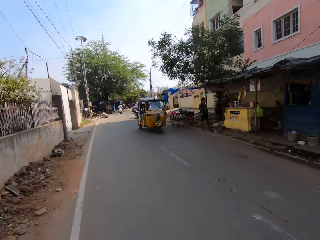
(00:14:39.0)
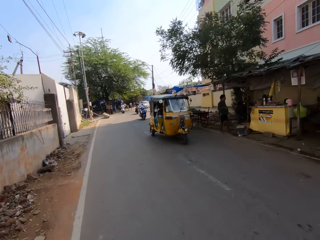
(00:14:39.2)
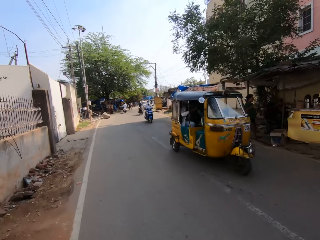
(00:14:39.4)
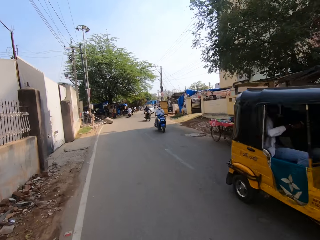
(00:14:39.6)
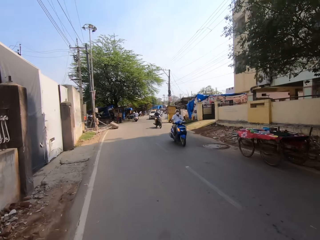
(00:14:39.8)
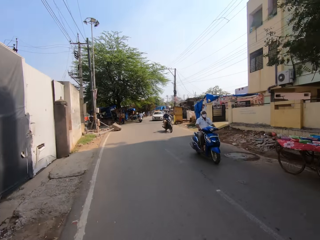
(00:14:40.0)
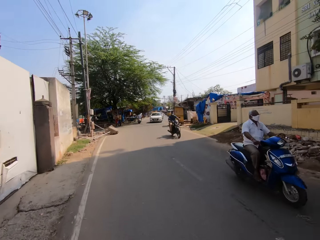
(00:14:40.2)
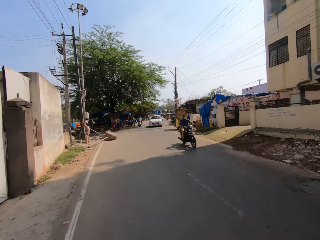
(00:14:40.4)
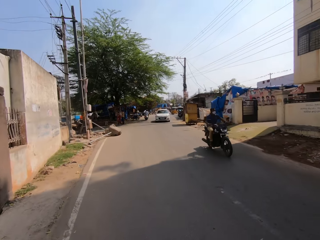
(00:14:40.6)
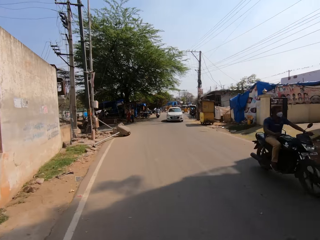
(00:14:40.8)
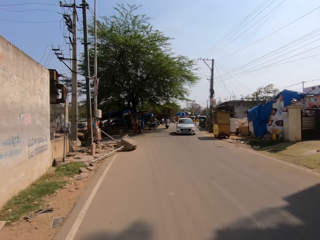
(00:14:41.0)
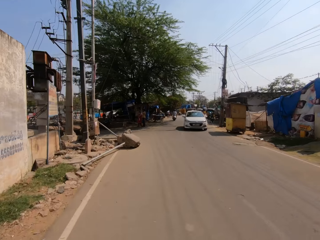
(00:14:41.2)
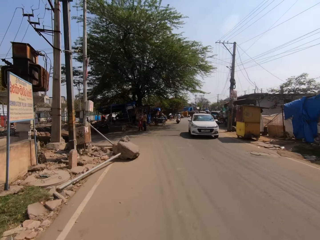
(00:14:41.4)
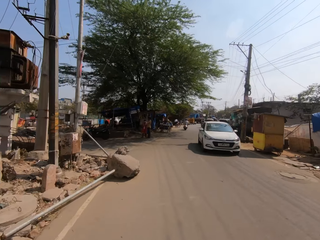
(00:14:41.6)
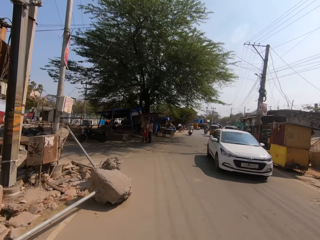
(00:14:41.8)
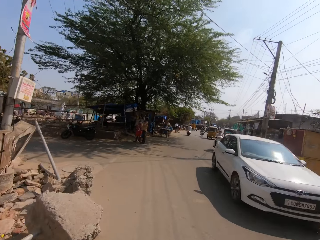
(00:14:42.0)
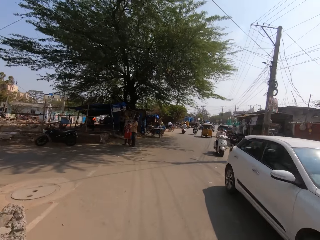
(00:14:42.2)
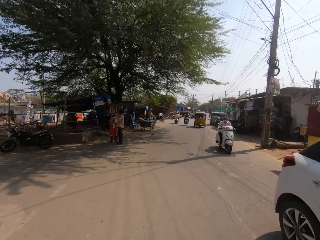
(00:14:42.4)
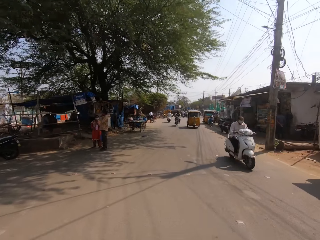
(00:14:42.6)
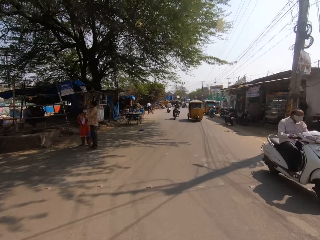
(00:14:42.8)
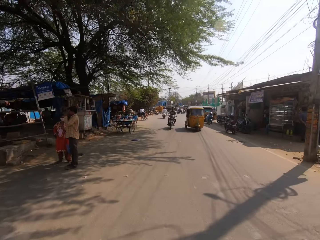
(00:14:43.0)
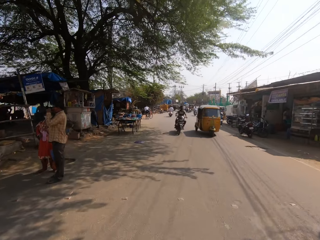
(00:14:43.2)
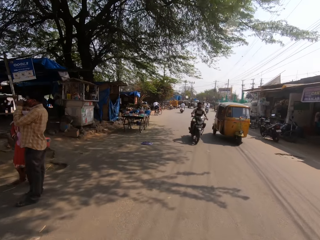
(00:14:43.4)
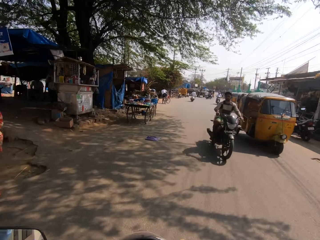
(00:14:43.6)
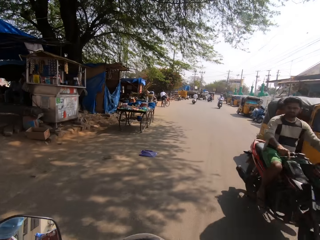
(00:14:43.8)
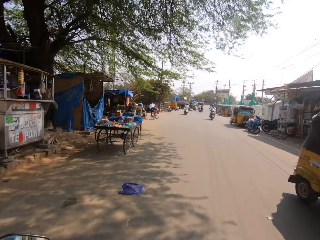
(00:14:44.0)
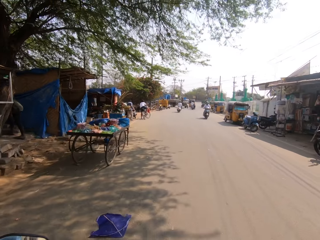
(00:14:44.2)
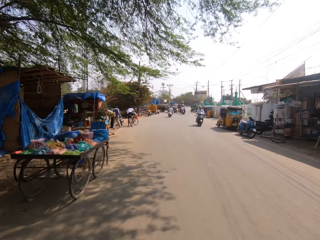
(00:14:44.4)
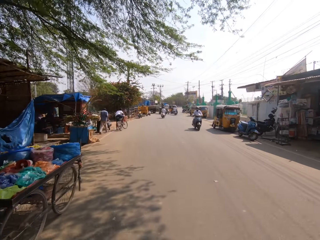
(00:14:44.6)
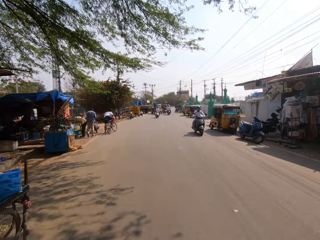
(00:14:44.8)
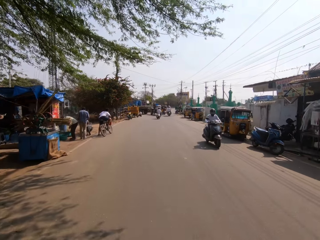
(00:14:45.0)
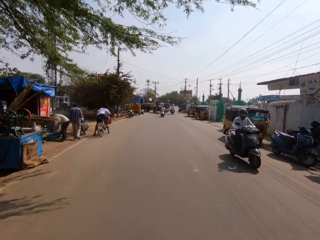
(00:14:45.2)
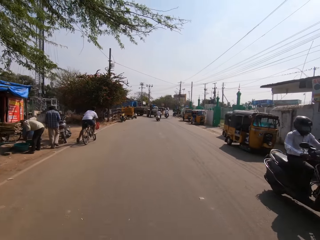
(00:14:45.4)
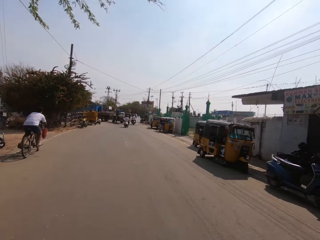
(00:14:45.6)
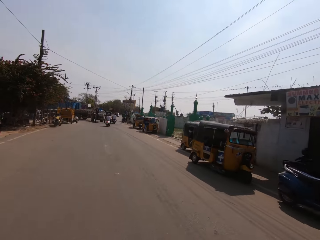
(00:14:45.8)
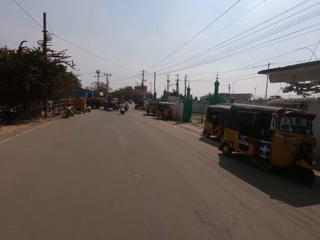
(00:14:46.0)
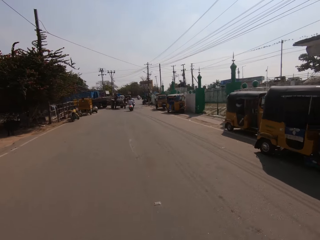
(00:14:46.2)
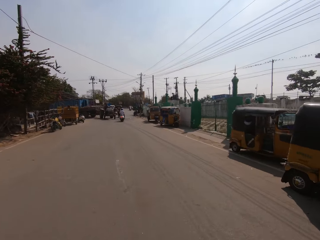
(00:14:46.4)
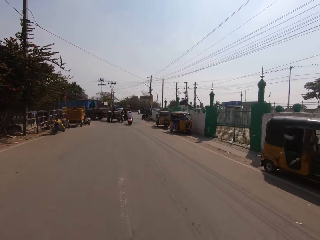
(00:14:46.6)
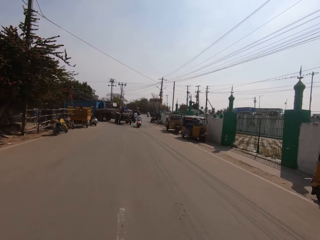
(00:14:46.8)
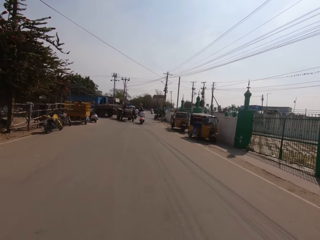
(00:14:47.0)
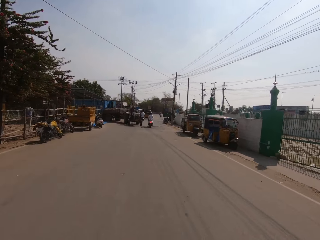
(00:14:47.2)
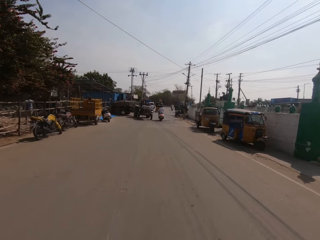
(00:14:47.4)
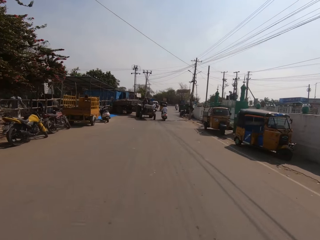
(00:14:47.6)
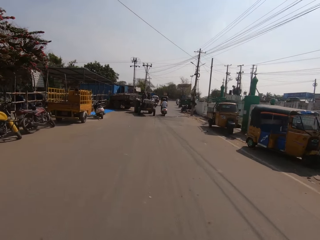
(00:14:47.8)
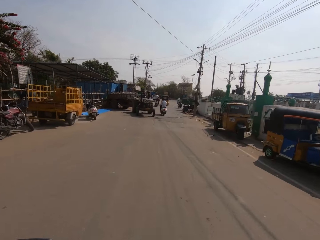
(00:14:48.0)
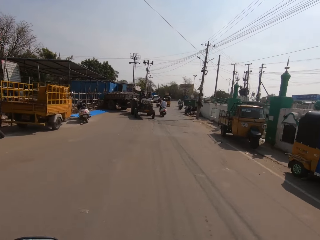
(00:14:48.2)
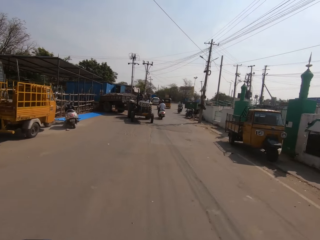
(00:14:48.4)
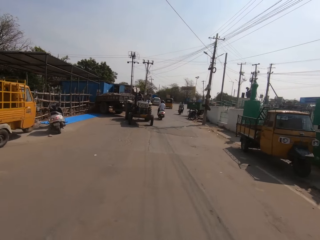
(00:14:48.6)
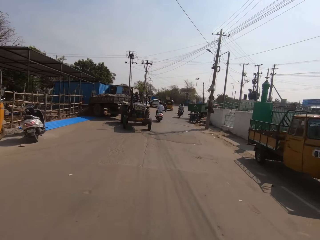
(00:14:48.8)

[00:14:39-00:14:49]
The camera wearer rides a motorcycle along a tarmac road. A person talks with the camera wearer. The camera wearer rides the motorcycle along the tarmac road. The person talks with the camera wearer.

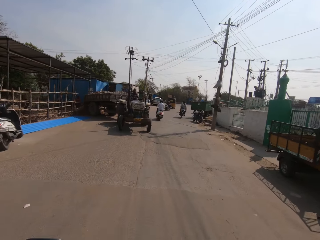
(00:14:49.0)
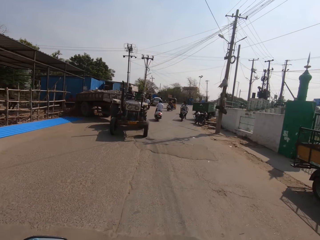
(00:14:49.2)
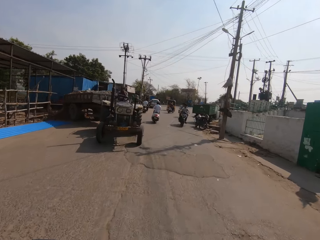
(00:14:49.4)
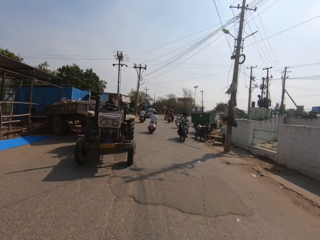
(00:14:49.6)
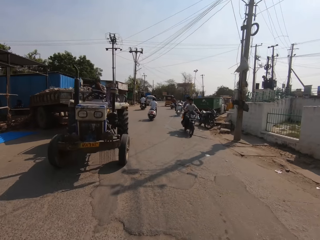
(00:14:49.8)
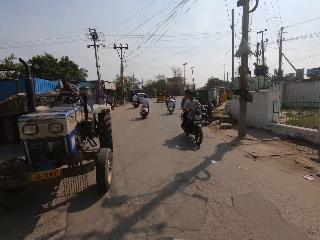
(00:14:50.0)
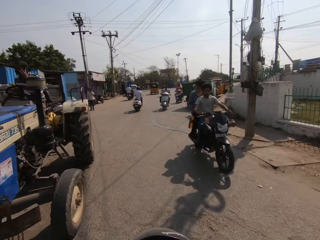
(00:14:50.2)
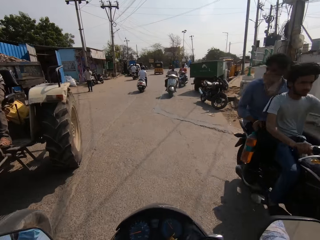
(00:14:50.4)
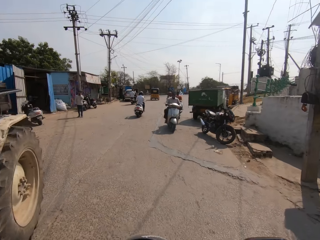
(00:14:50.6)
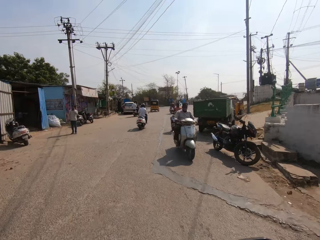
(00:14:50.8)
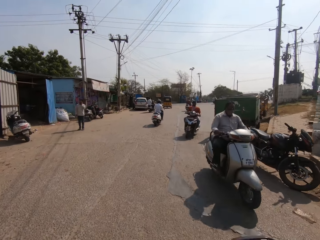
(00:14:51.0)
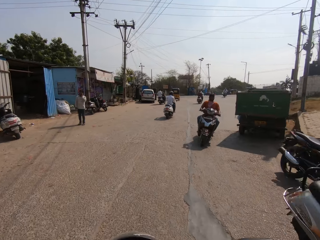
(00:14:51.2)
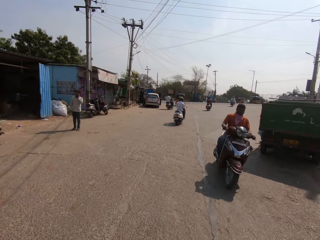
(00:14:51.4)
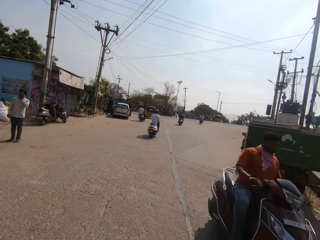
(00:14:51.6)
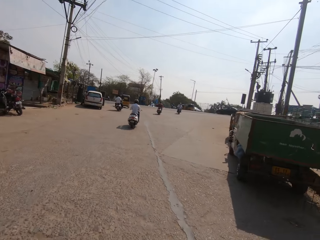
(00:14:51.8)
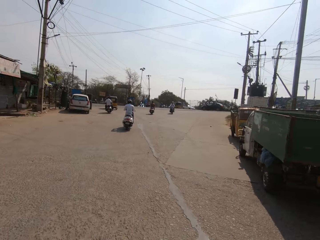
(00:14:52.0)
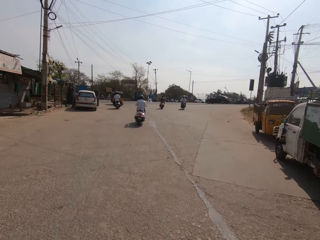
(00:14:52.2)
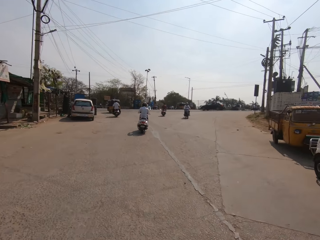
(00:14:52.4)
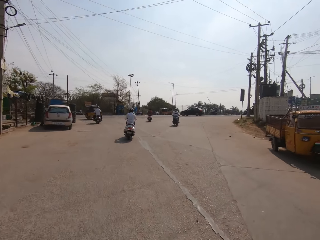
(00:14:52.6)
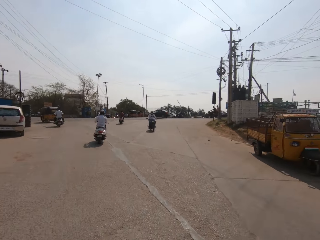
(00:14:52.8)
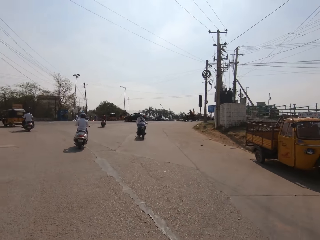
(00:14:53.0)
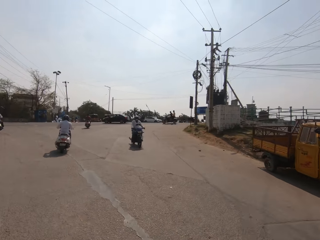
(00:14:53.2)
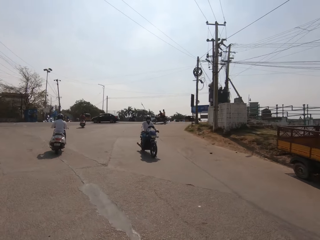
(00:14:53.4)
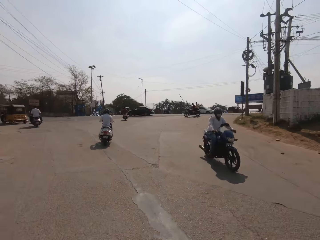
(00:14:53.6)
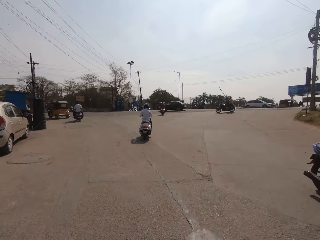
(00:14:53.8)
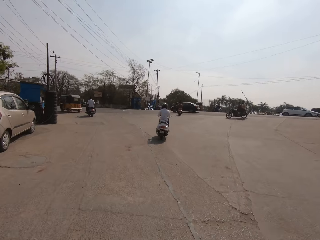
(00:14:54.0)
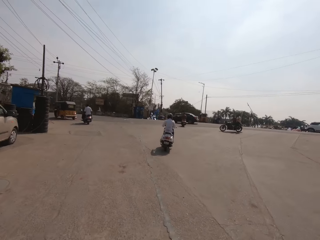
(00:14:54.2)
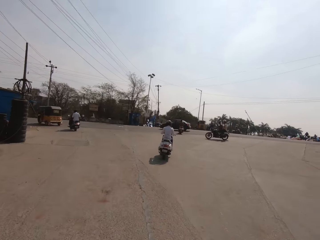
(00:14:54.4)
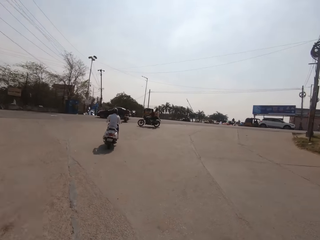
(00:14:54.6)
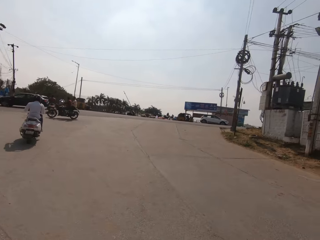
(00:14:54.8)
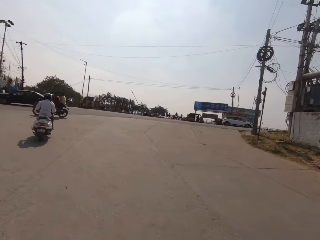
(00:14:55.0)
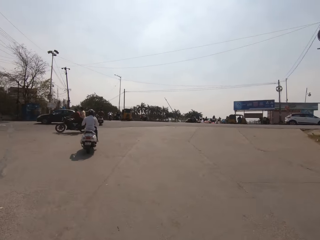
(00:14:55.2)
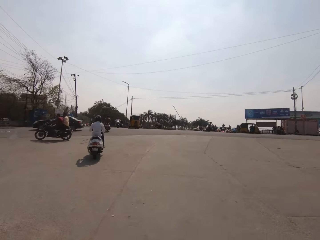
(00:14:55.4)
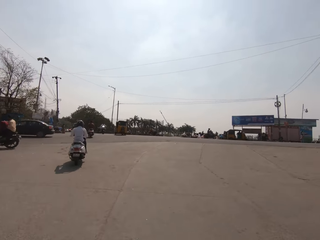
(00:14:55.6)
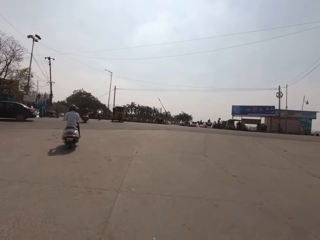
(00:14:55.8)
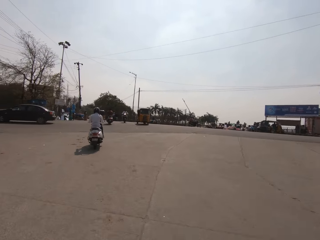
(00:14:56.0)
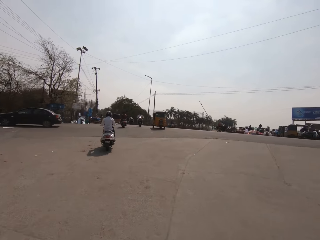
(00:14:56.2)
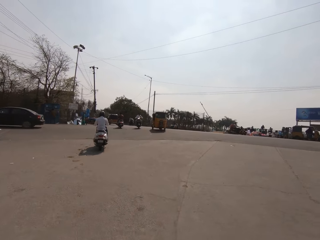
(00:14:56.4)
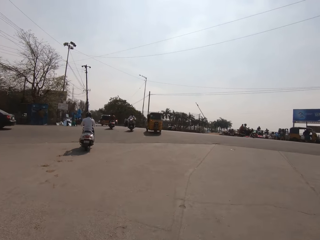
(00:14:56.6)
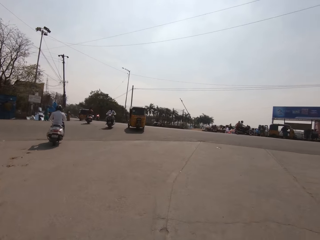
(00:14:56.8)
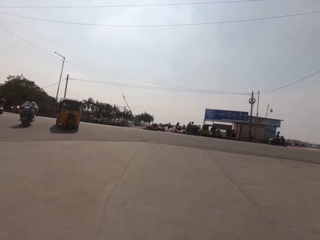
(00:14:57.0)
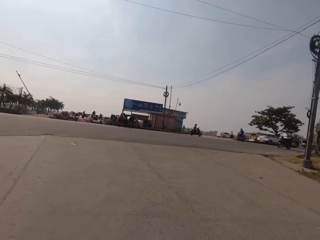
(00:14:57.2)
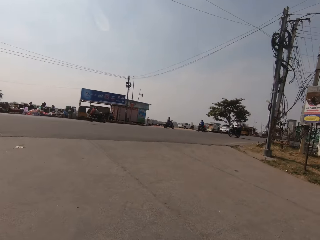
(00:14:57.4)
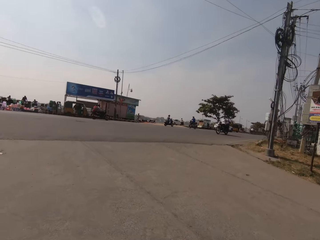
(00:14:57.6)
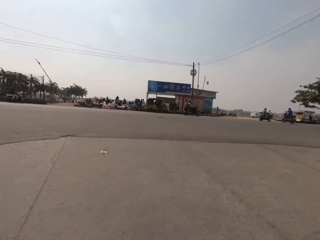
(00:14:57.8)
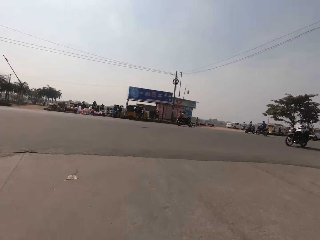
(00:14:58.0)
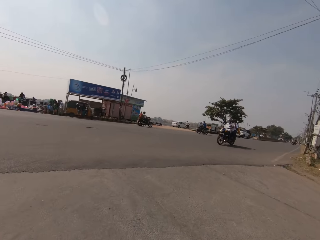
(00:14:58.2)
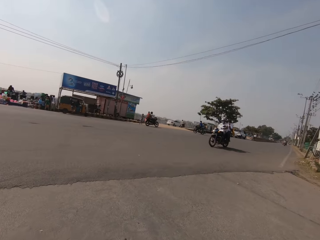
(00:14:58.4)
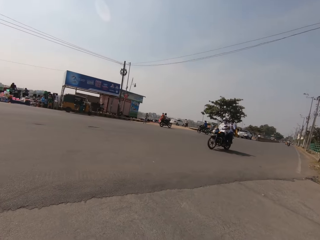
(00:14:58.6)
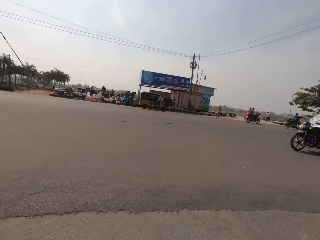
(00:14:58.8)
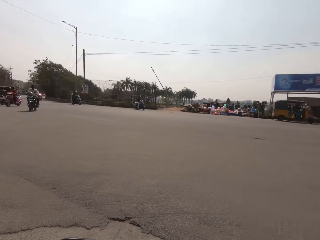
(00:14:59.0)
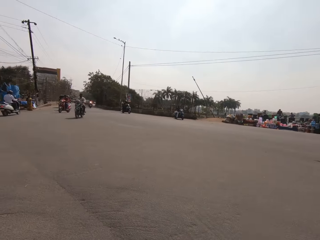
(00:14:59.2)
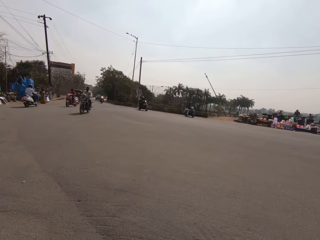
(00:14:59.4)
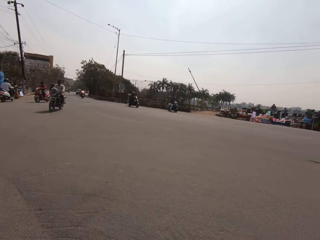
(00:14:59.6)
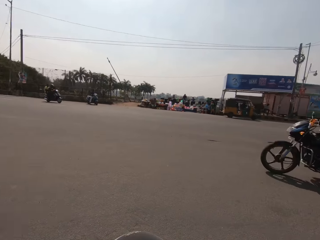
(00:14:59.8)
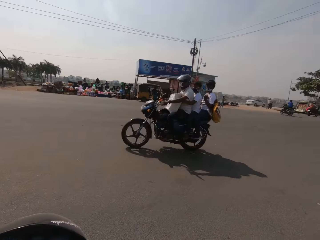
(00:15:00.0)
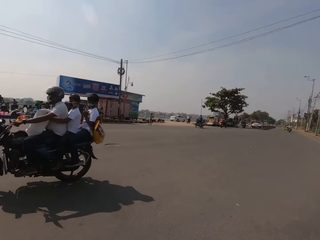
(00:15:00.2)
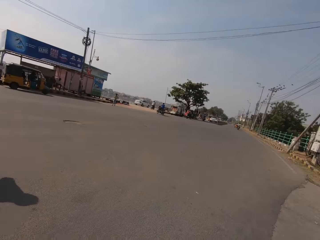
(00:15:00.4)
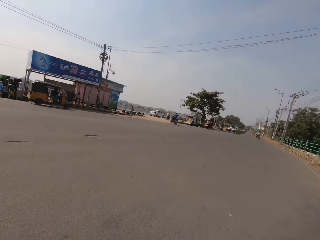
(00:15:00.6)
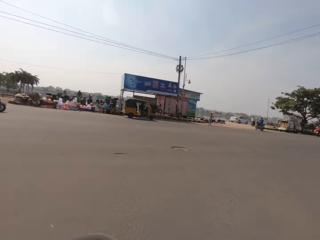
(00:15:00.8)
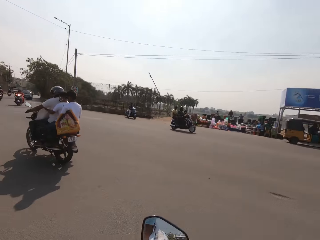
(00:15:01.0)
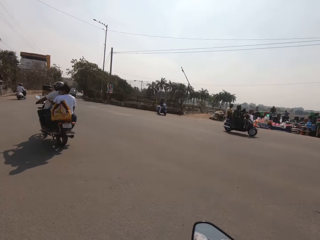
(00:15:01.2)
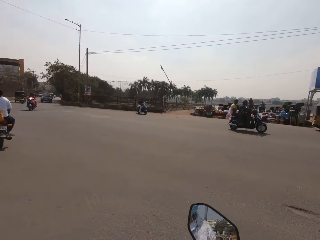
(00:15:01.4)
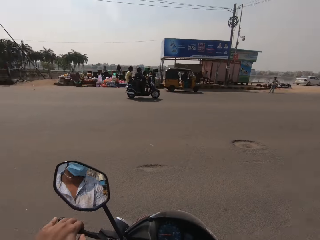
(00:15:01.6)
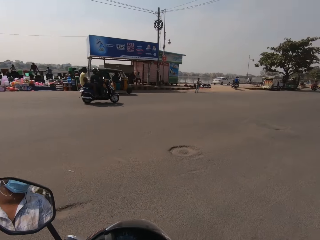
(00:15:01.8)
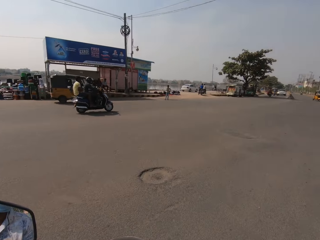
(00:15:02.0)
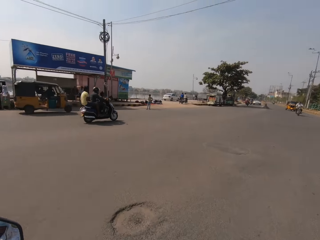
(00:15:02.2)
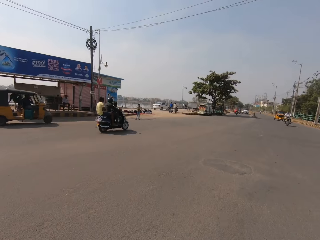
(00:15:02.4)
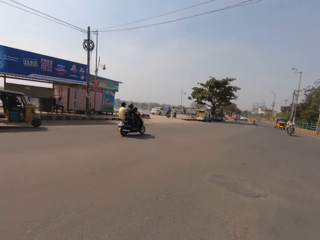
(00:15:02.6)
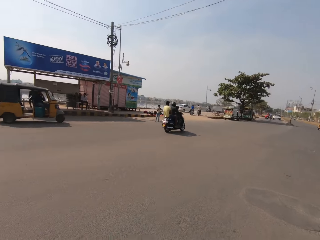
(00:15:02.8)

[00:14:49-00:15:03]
The camera wearer rides a motorcycle along a tarmac road. A person talks with the camera wearer. The camera wearer rides the motorcycle along the tarmac road and talks with the person. They ride the motorcycle along the tarmac road and look right. They ride the motorcycle along the tarmac road and look left. They ride the motorcycle along the tarmac road.
